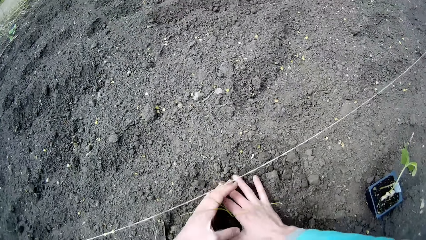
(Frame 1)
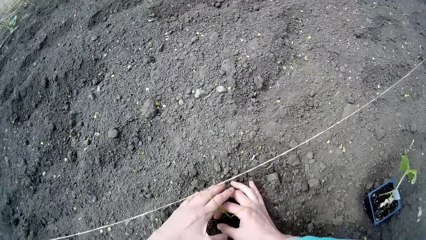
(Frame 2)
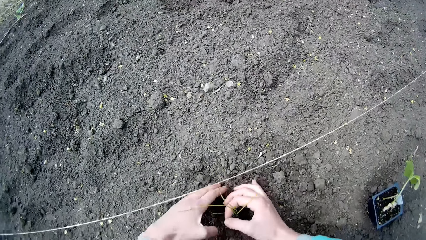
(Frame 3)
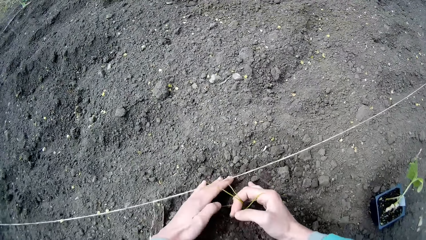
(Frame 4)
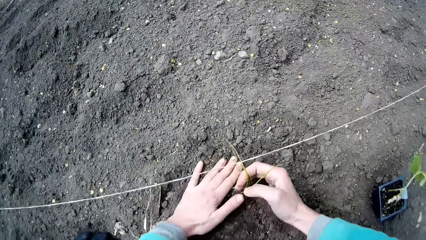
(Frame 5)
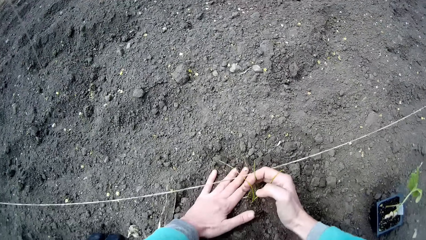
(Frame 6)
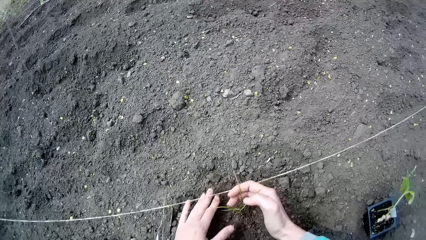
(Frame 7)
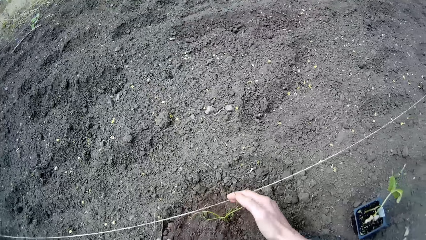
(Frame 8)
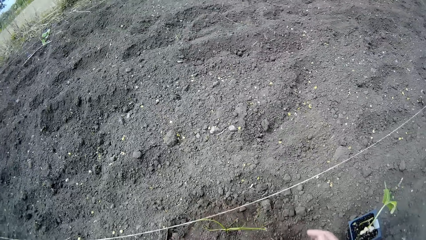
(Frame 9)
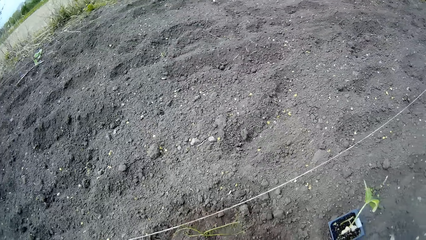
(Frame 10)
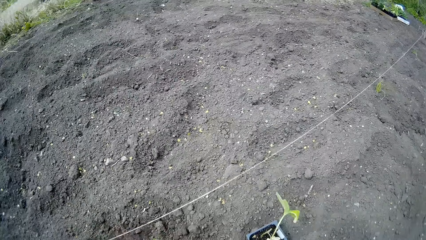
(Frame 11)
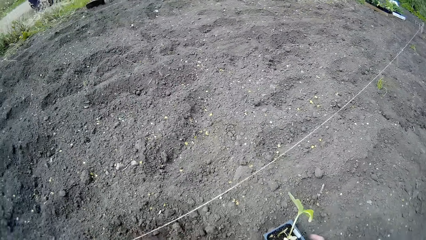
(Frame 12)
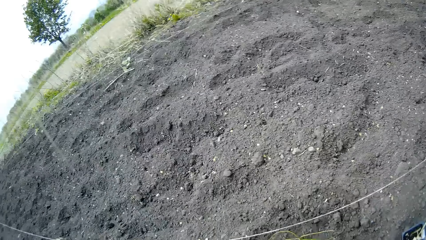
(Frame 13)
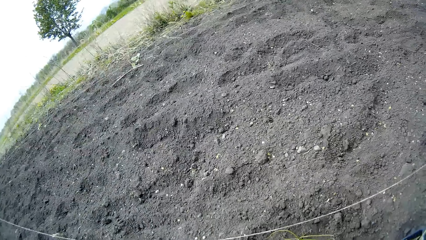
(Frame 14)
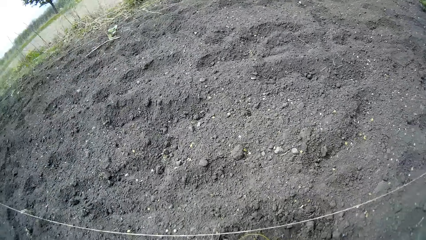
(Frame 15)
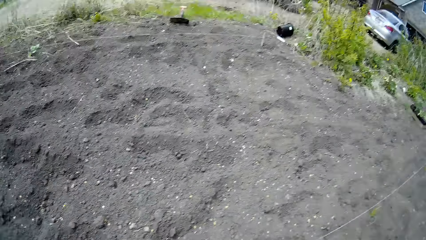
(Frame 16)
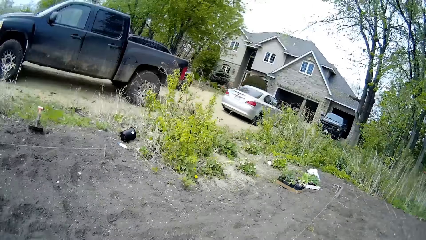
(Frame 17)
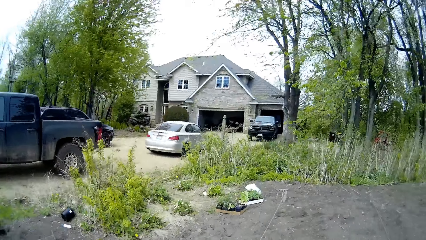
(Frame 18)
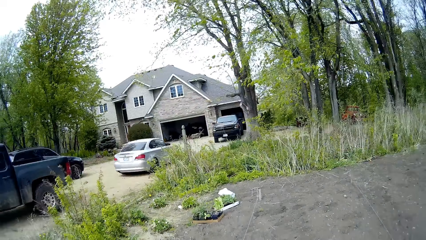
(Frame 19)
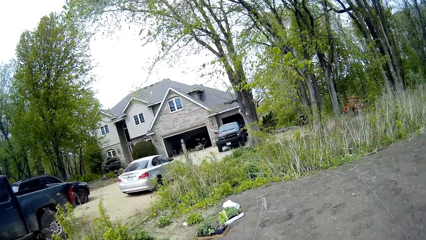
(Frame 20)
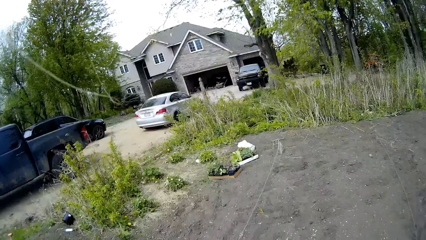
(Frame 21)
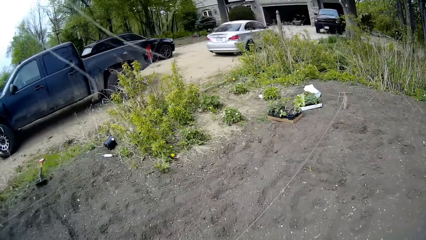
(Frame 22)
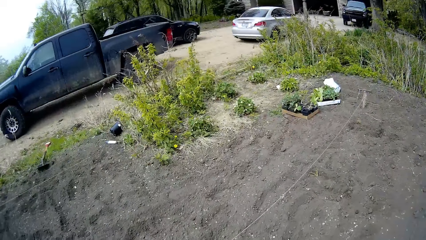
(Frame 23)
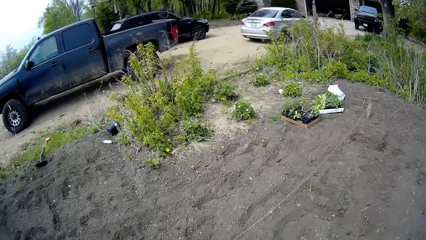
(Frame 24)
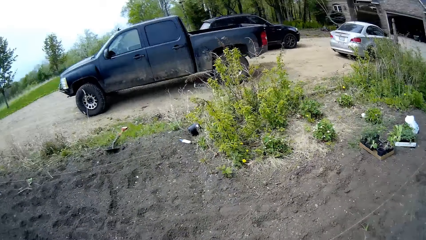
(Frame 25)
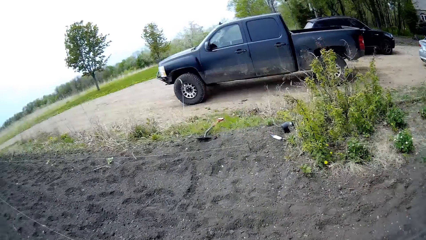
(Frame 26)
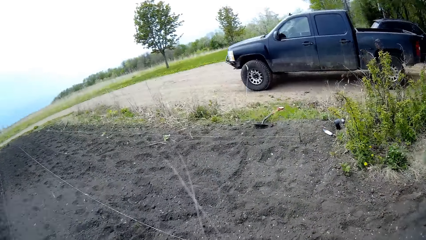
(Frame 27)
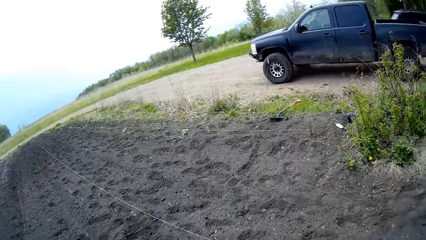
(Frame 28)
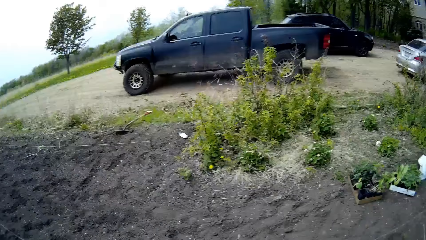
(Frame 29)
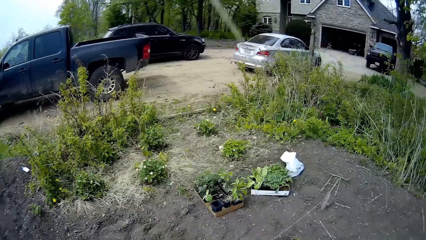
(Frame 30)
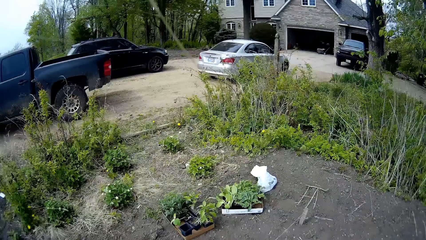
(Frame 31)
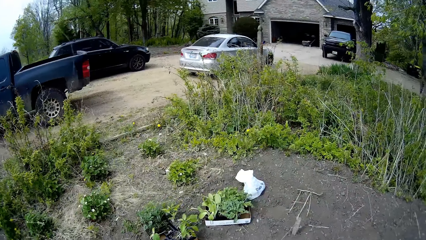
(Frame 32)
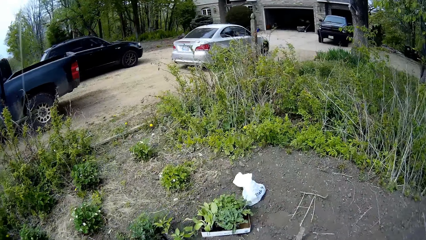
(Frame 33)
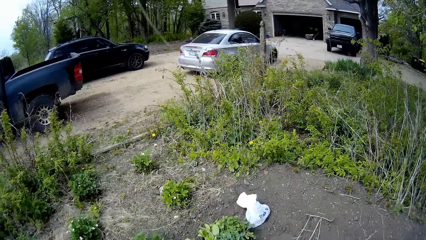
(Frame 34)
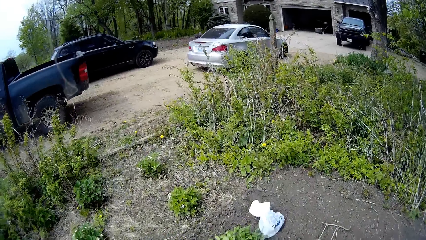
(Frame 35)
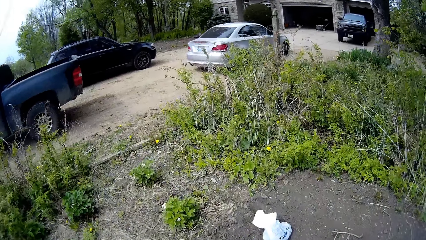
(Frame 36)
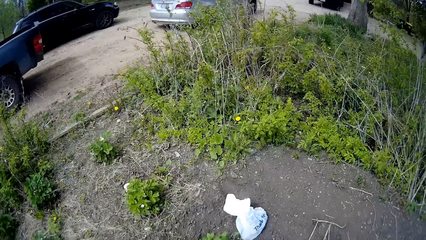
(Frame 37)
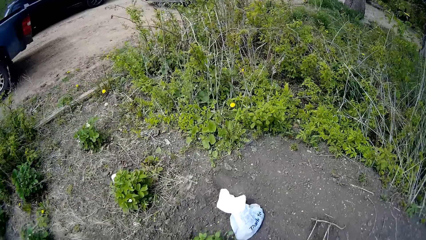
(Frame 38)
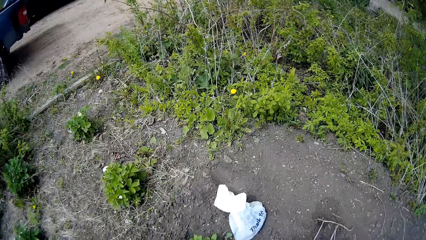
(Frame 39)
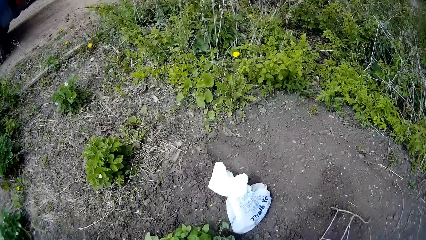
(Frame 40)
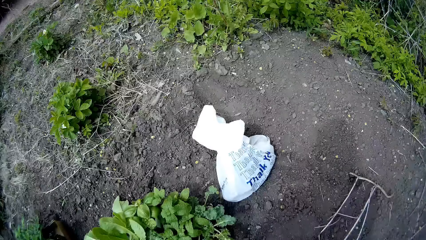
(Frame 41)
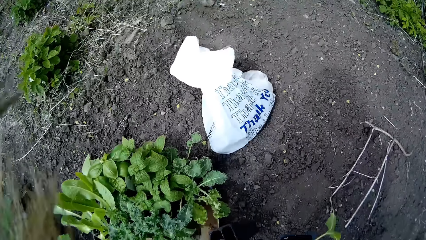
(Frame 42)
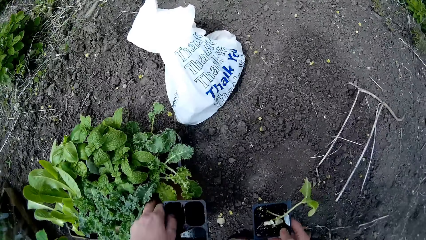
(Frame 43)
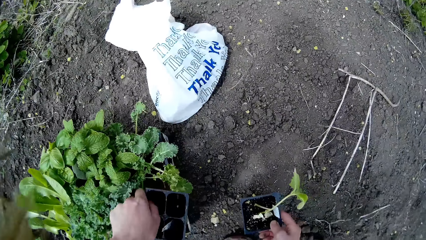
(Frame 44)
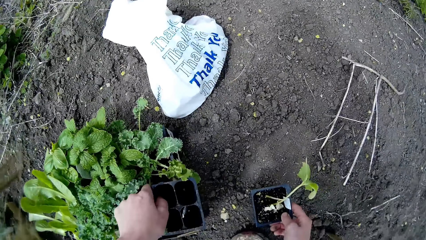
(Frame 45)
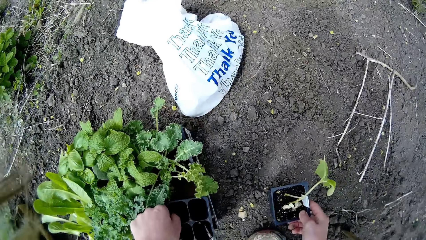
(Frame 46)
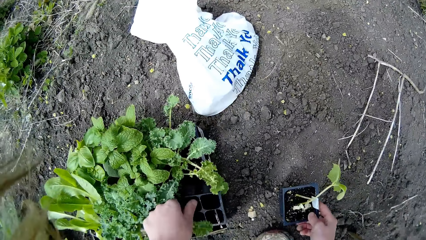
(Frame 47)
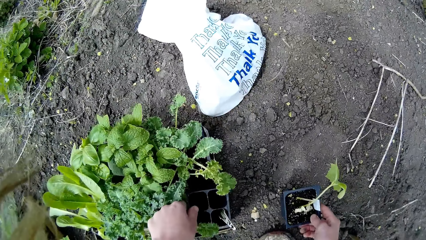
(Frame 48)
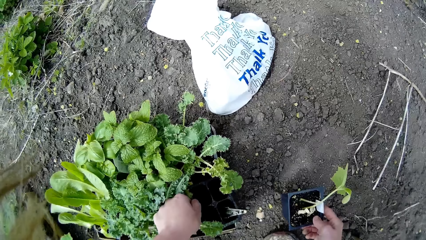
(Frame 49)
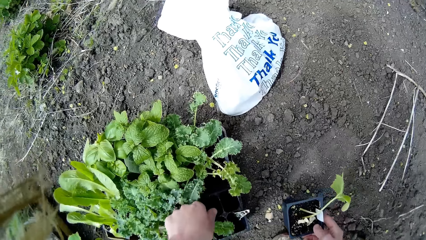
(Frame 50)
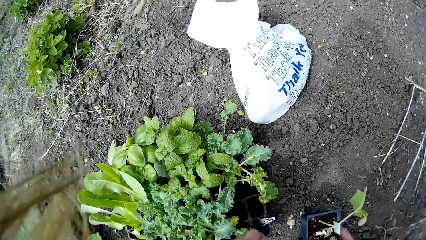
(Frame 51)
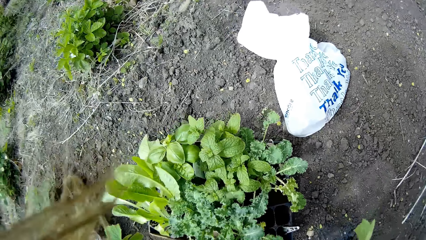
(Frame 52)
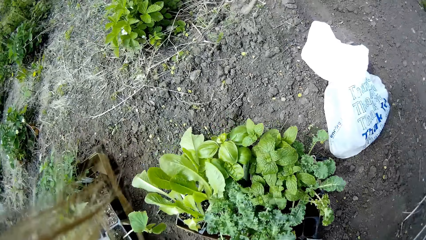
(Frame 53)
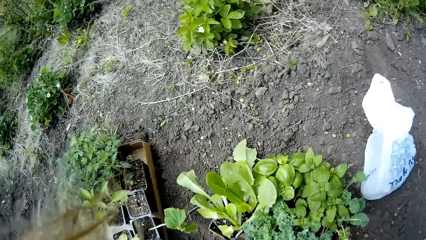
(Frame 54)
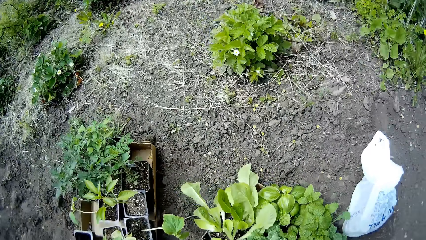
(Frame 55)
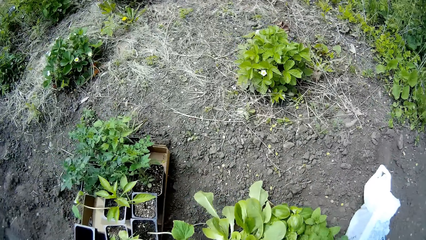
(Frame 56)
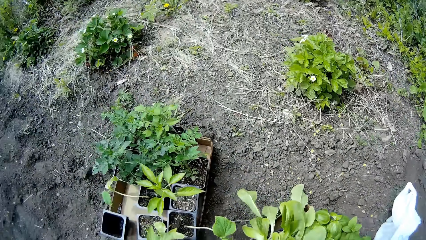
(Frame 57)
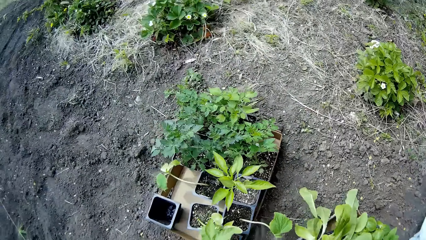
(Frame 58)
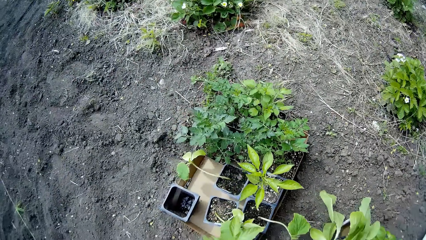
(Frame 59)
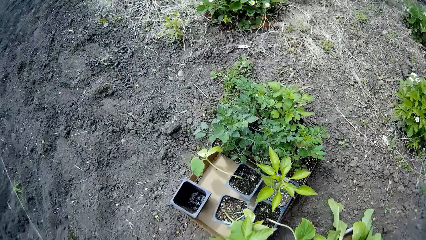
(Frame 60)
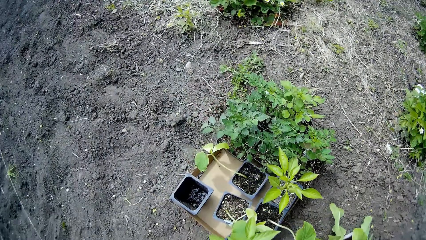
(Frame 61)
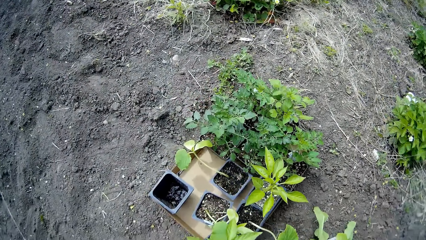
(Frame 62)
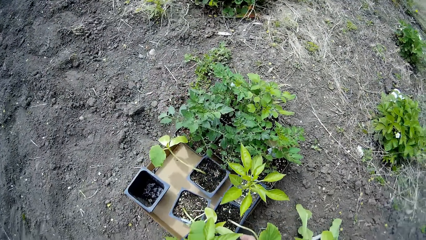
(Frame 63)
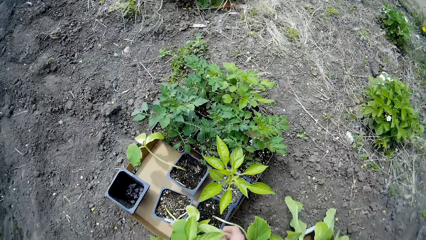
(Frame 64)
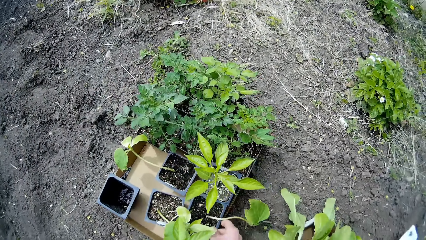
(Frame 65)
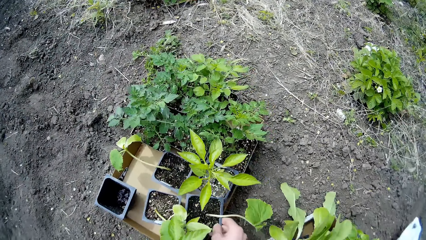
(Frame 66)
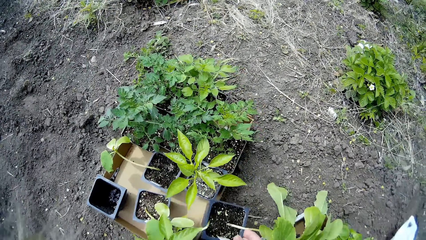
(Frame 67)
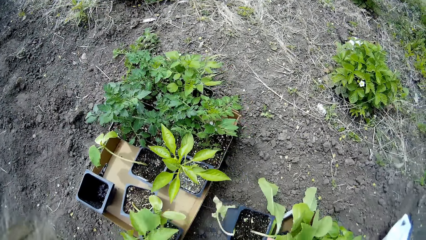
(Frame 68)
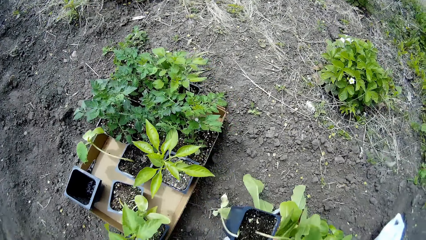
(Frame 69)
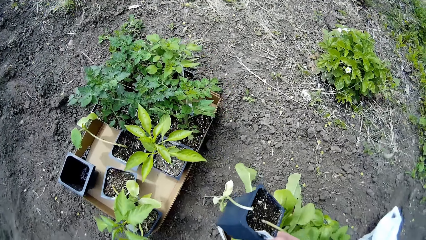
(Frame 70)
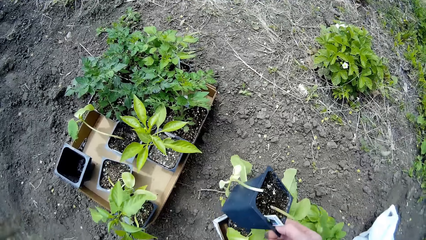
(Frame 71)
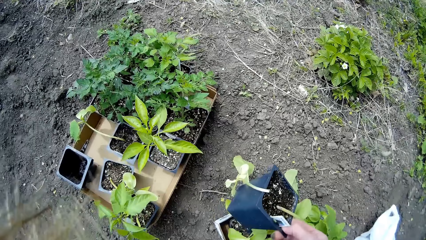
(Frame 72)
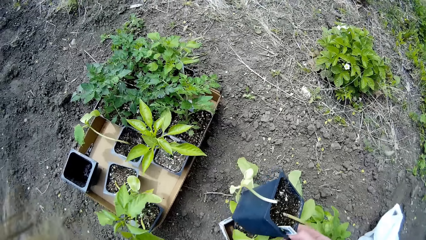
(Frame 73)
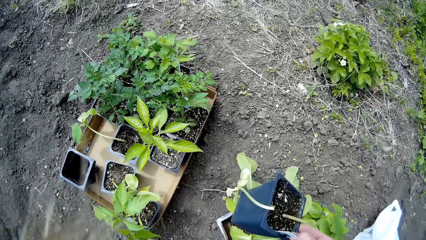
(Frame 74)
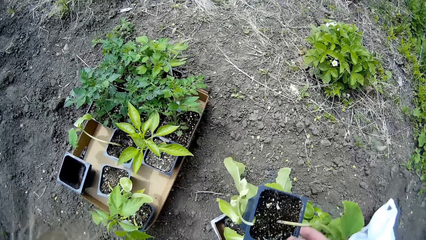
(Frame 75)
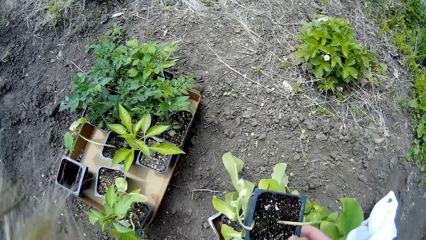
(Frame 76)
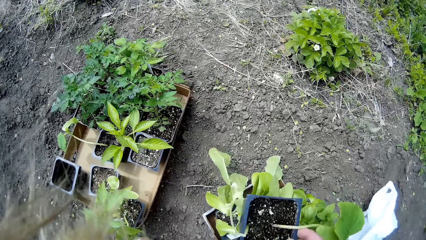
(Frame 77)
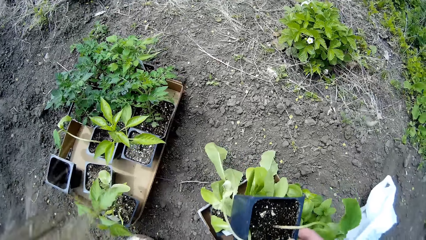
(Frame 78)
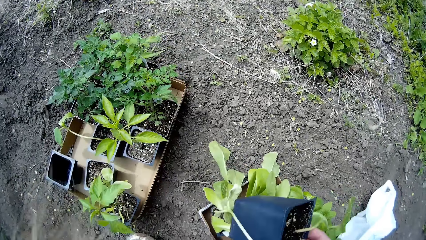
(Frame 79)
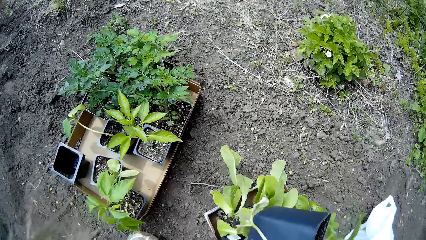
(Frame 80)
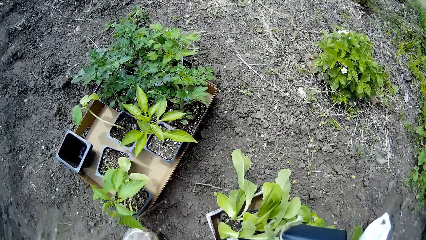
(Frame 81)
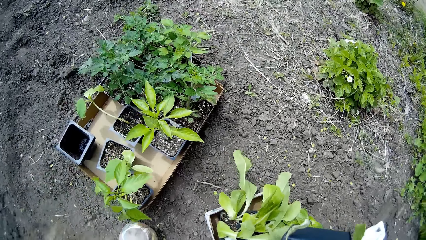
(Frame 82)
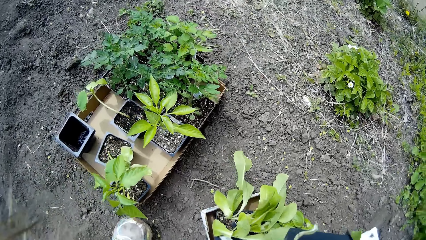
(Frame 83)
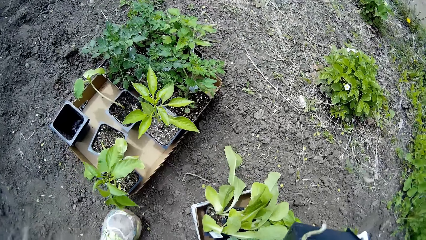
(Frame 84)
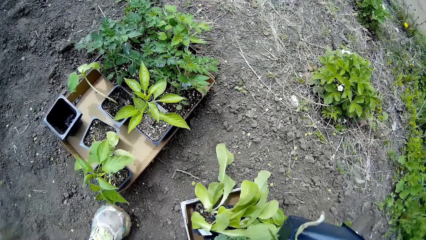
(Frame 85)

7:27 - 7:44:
The camera wearer looks around the garden. She walks around the garden. She drops the container of seedlings in her left hand inside the box of seedlings. She picks a container of seedlings from the box of seedlings with her right hand. She turns around the garden.
